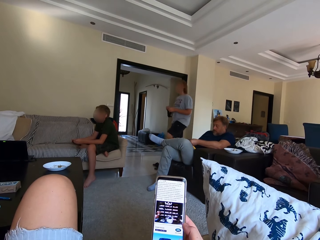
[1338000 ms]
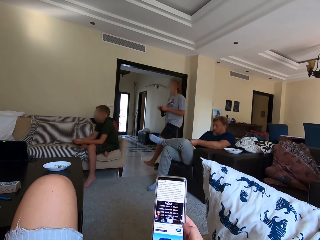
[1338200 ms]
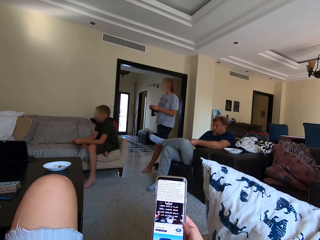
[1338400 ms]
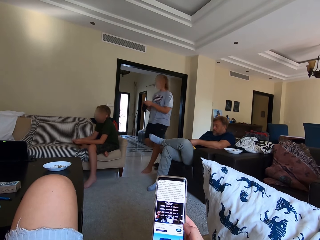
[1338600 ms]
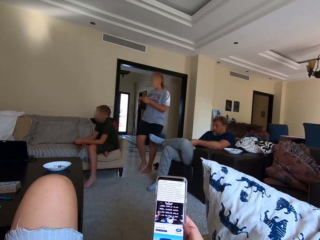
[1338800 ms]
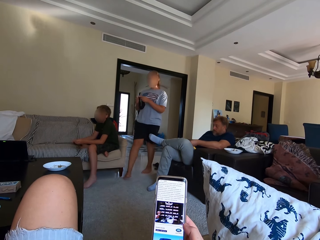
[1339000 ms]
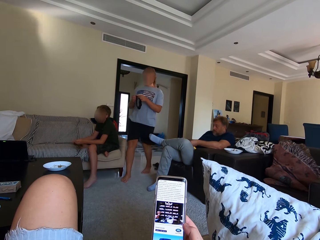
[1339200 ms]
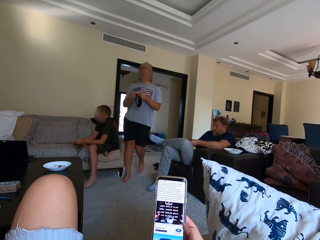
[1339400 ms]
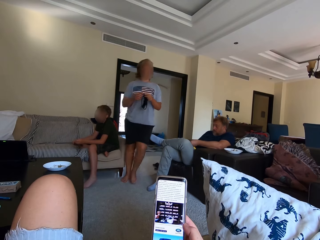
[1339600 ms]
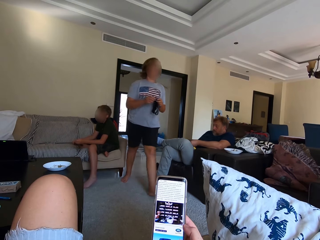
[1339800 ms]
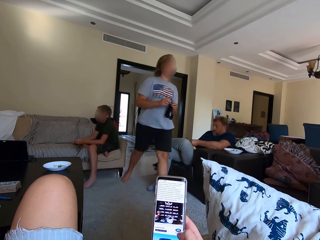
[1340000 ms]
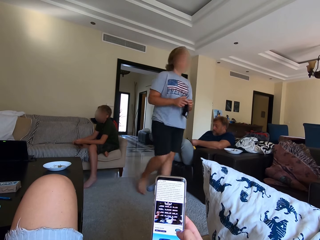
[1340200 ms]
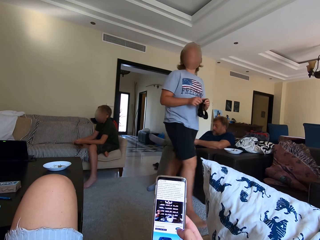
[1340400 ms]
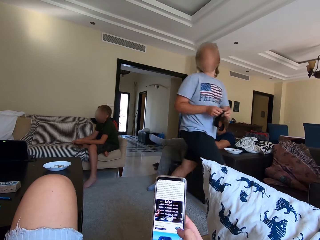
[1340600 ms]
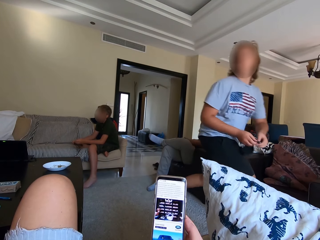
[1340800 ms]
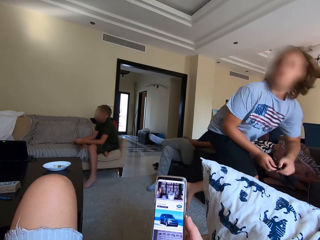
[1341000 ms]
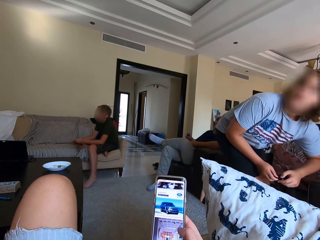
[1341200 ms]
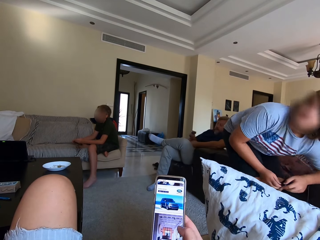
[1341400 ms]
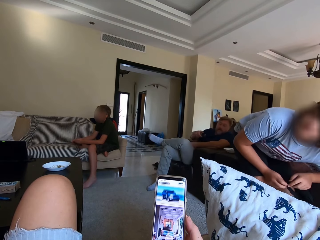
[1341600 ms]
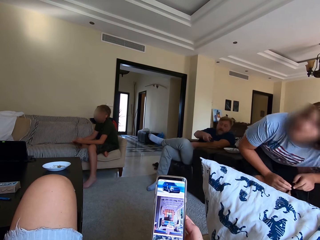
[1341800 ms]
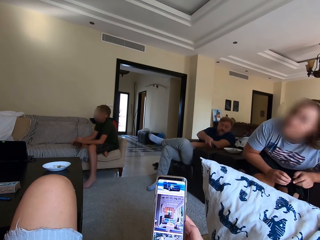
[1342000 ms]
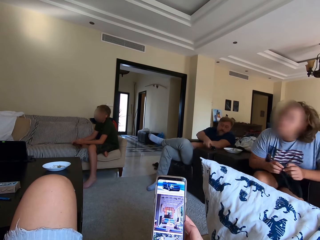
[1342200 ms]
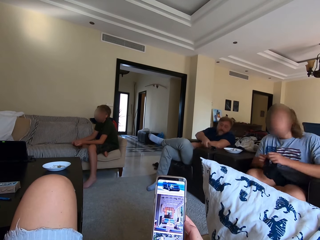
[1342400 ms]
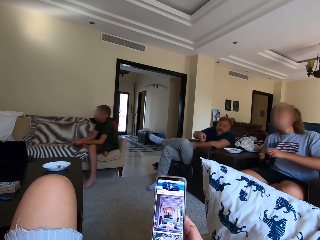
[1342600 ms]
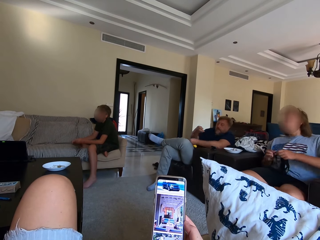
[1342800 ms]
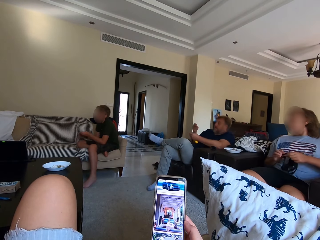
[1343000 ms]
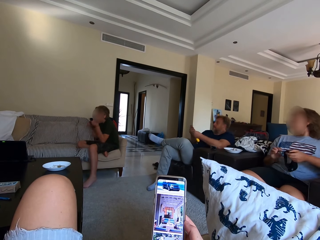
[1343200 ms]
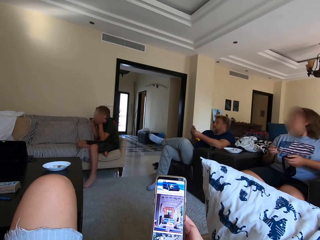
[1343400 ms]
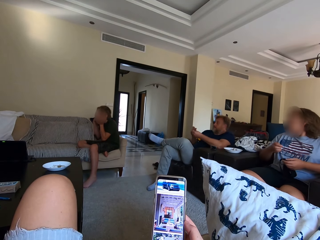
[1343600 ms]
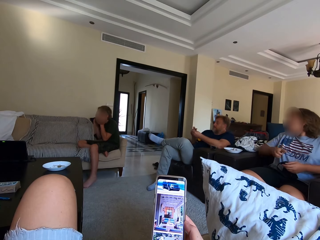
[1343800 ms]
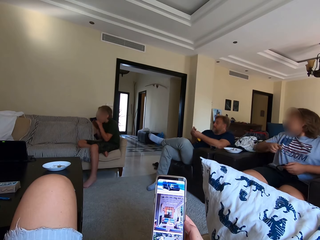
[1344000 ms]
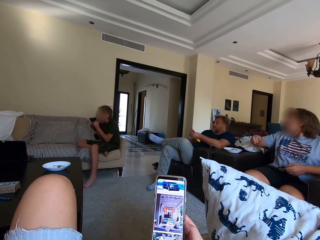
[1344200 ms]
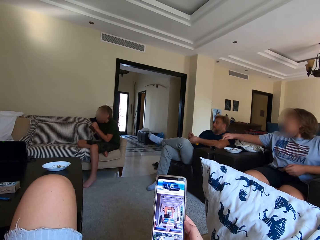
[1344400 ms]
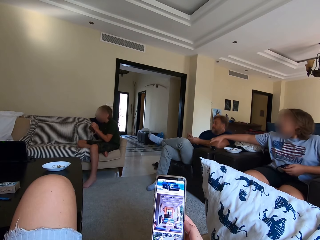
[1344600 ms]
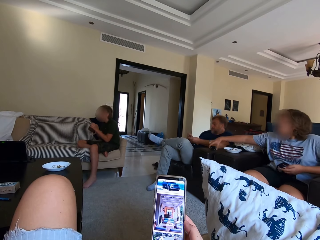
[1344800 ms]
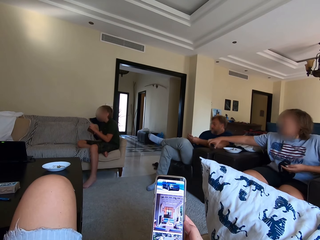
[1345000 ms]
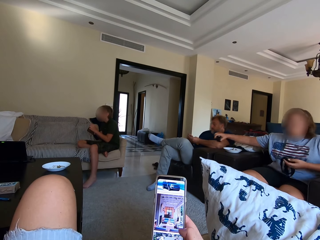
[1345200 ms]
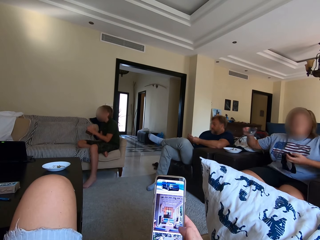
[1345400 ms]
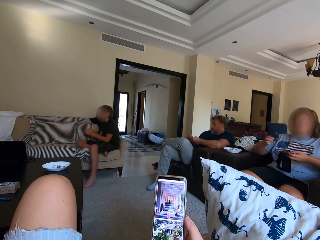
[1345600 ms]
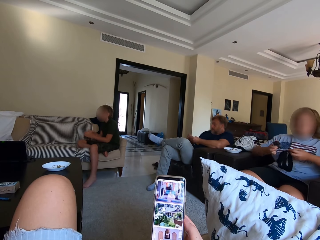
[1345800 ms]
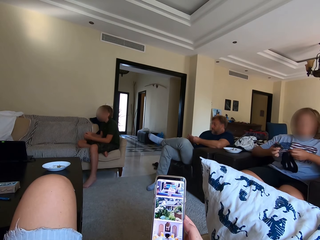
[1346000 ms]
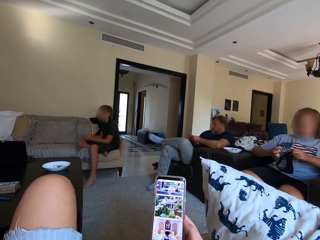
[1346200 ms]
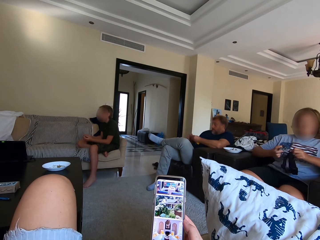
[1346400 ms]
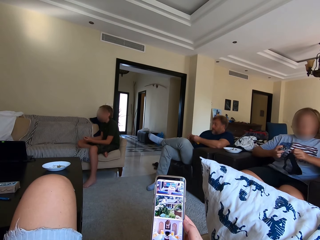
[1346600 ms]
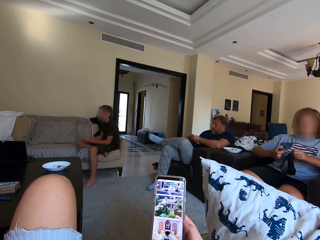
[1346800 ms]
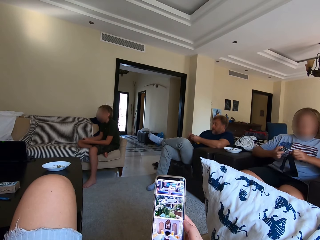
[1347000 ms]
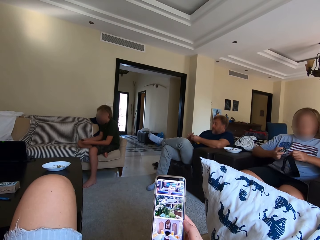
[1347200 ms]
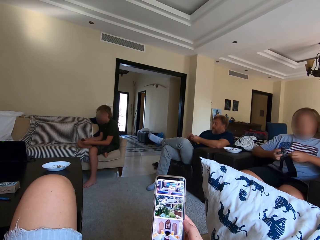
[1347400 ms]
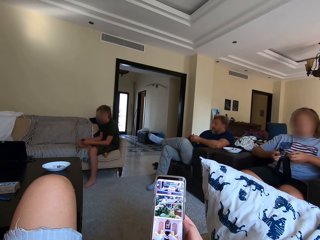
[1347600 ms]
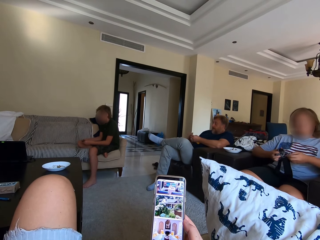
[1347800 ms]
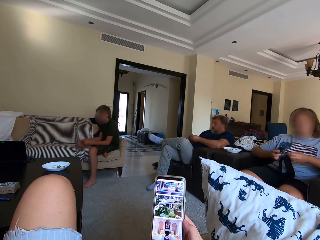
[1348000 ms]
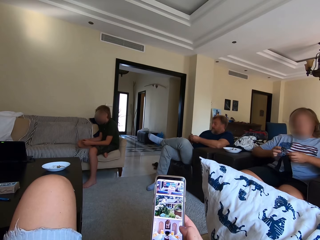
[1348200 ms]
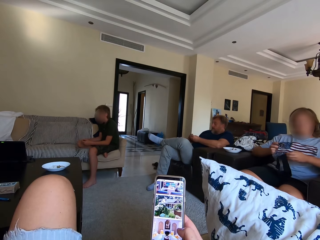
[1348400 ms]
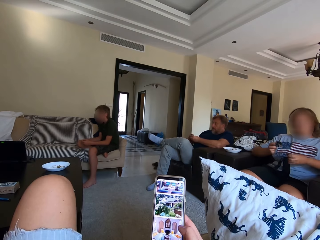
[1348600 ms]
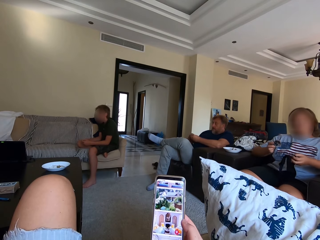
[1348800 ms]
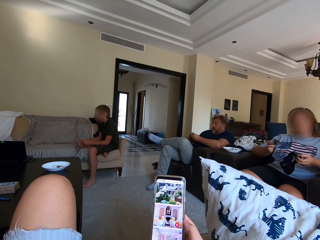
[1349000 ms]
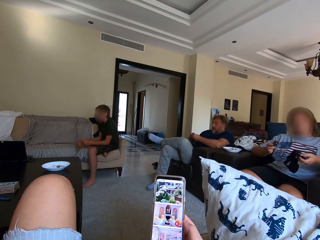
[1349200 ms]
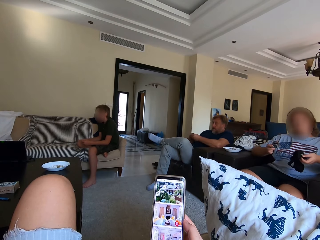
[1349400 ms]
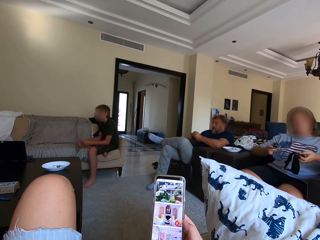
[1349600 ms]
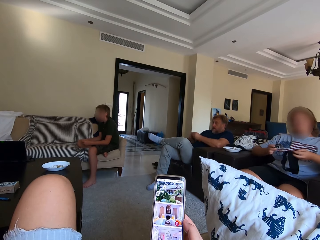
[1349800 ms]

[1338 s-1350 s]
The woman walks back holding something. The woman sits down. The woman takes something from the sofa. The camera wearer uses a mobile phone.

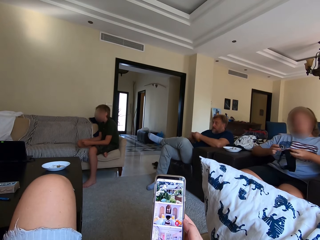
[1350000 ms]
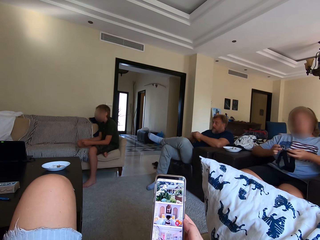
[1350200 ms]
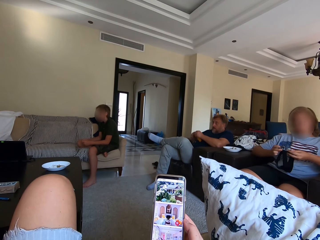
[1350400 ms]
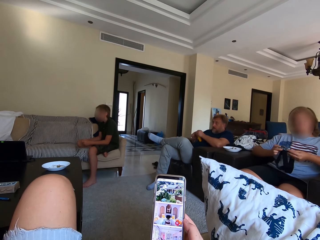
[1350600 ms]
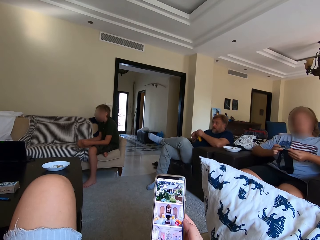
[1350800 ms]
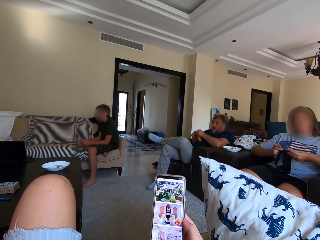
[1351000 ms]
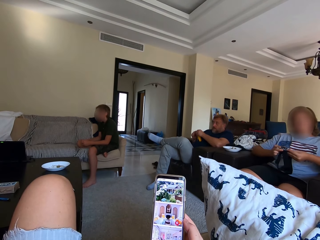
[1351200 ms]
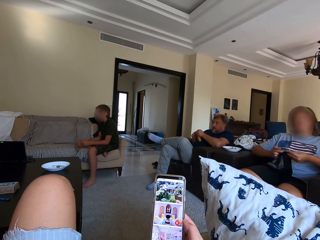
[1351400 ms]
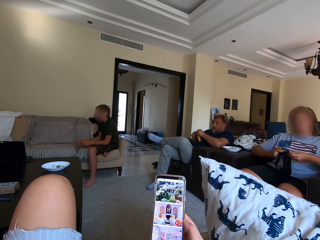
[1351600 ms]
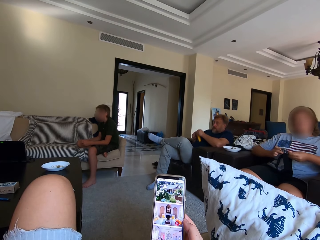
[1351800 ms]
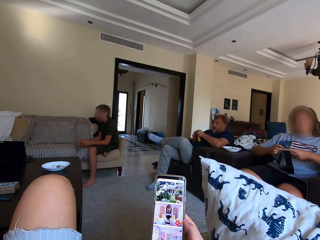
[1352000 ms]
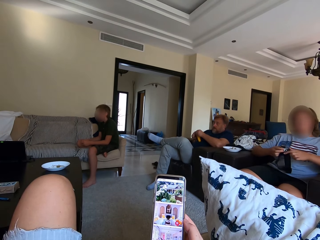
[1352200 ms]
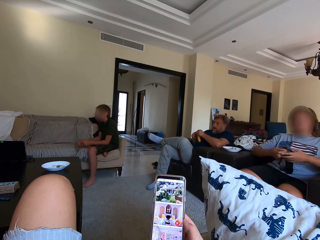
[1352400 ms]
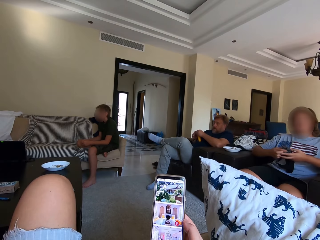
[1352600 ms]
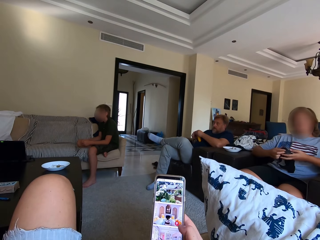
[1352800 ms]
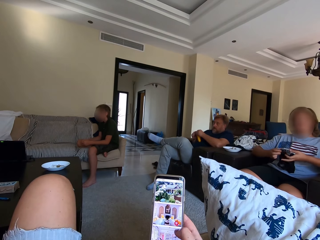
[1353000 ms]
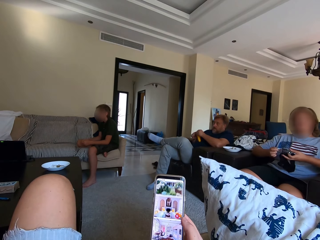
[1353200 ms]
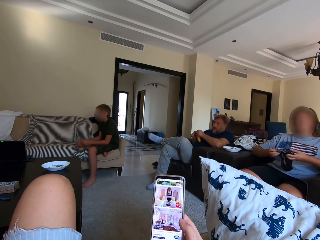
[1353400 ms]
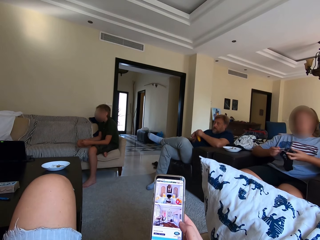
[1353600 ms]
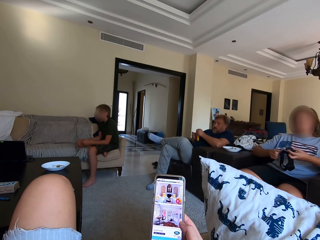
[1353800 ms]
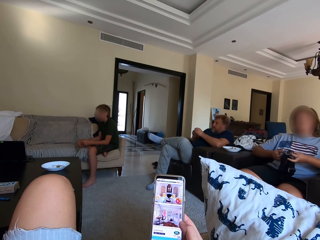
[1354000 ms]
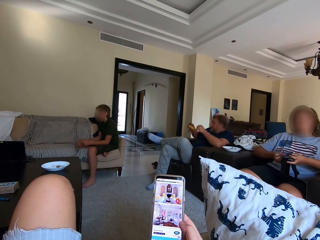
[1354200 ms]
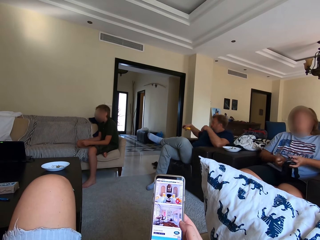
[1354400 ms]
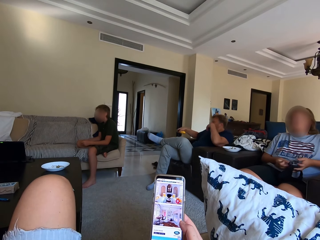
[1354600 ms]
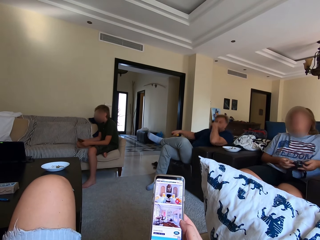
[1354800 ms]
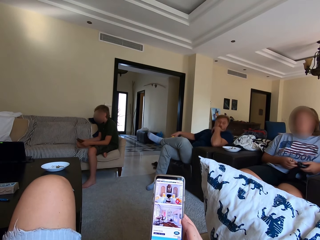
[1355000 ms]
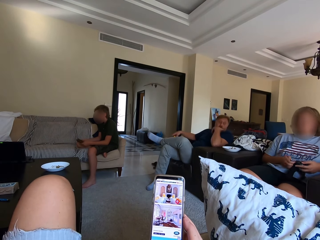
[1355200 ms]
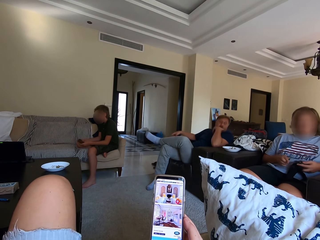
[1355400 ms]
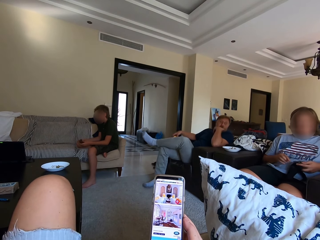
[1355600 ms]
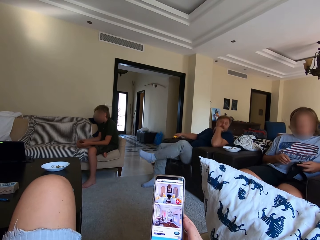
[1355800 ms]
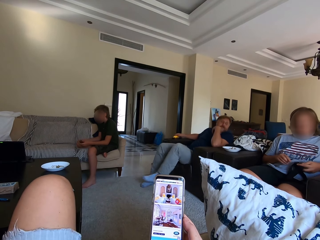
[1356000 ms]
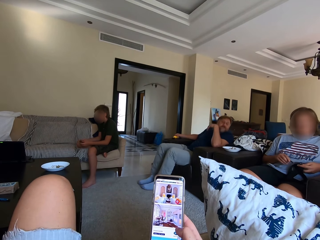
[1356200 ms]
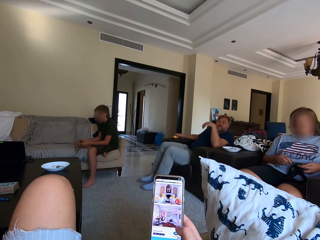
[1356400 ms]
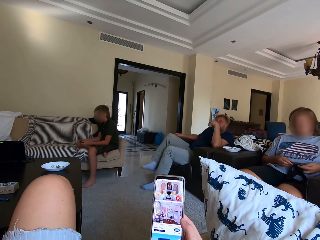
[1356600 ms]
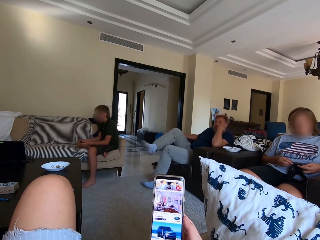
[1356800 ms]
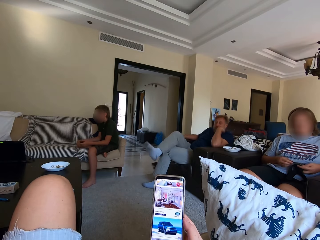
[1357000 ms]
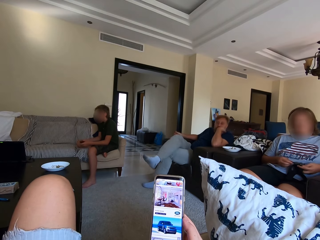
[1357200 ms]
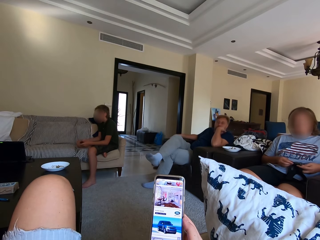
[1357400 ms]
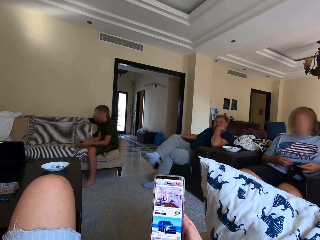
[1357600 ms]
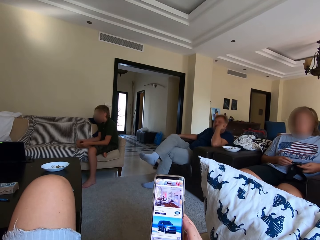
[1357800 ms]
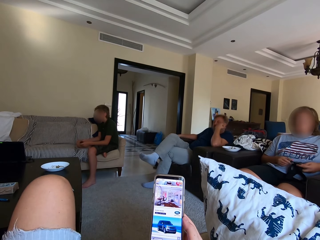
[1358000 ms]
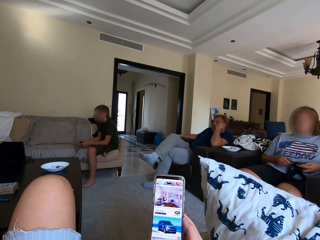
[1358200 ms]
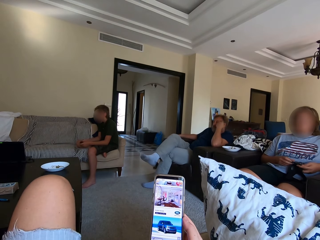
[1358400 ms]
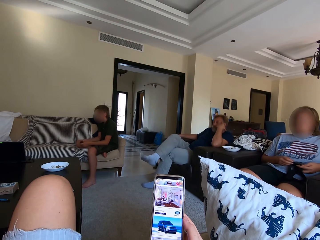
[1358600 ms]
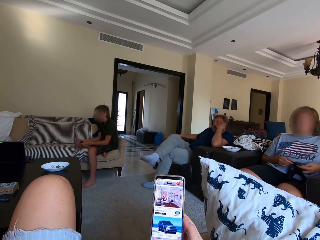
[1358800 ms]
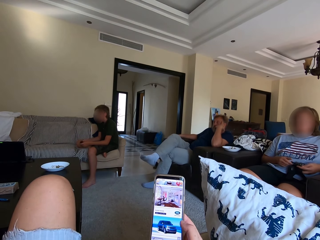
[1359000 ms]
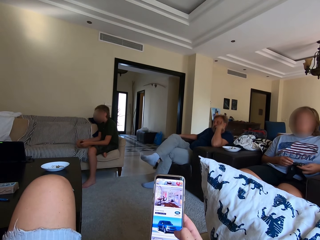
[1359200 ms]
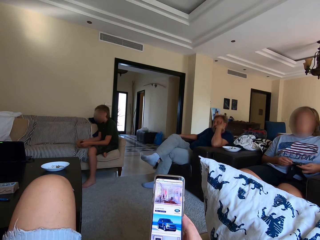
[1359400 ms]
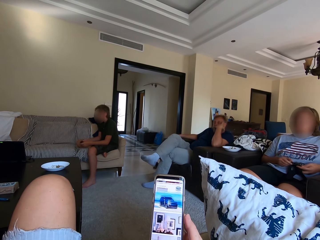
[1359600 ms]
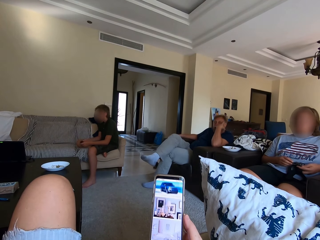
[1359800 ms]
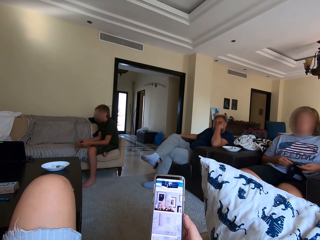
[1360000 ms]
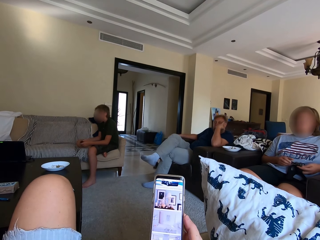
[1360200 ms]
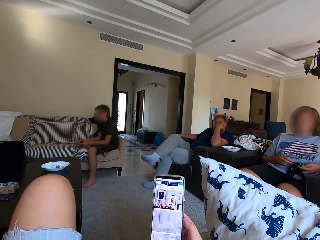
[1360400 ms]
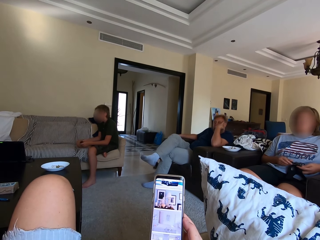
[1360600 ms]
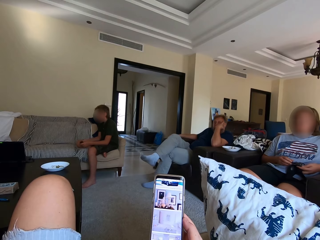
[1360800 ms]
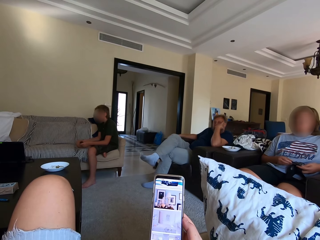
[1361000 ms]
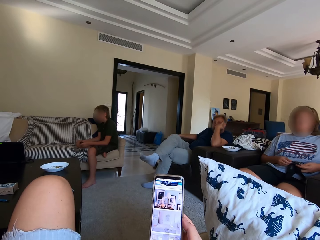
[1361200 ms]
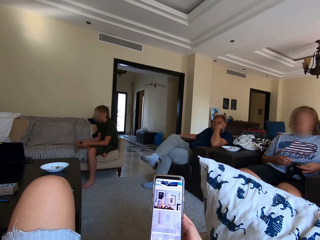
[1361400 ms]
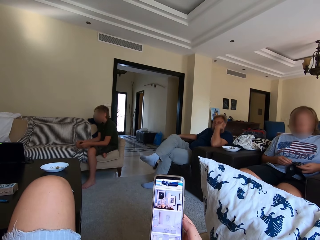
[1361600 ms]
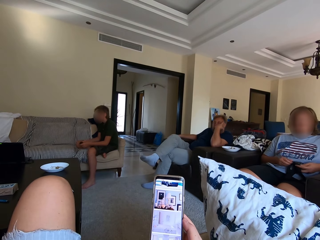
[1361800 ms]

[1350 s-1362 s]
The woman tries to fix something. A man makes himself comfortable.
